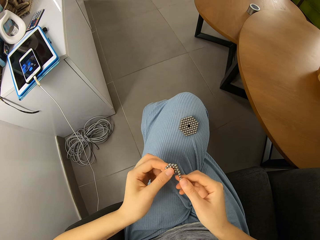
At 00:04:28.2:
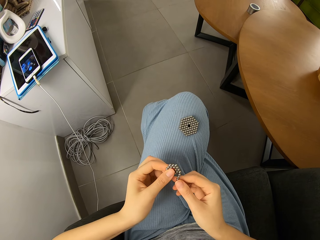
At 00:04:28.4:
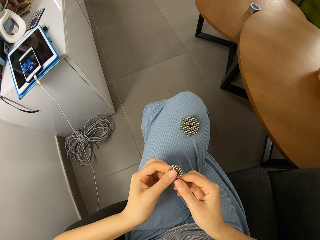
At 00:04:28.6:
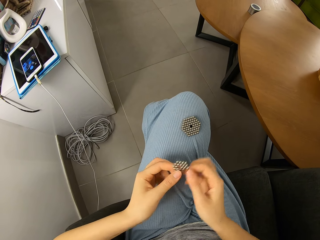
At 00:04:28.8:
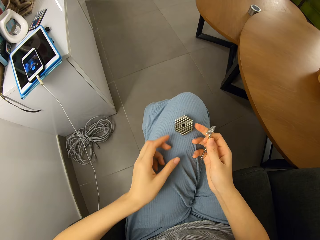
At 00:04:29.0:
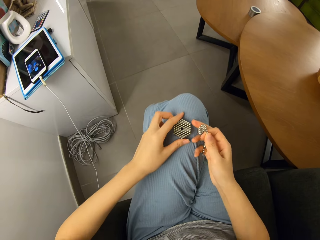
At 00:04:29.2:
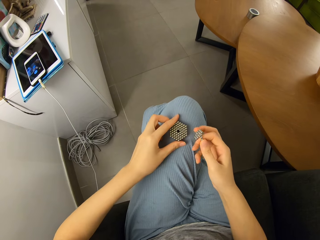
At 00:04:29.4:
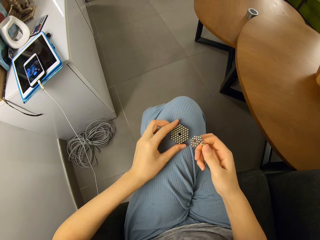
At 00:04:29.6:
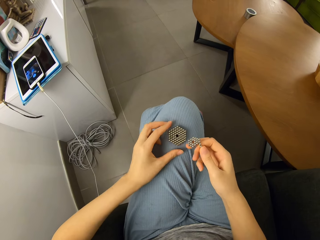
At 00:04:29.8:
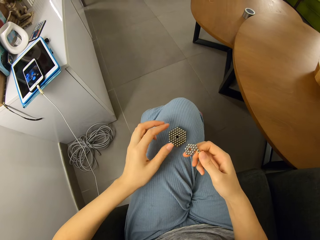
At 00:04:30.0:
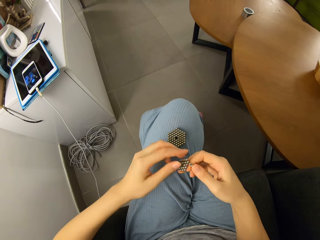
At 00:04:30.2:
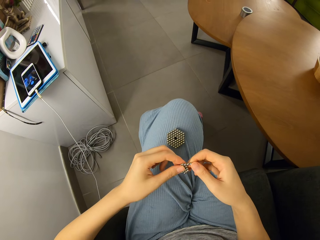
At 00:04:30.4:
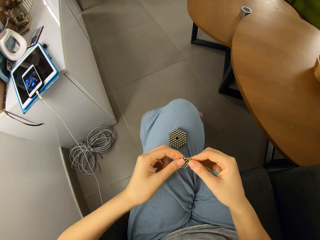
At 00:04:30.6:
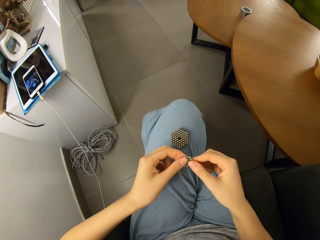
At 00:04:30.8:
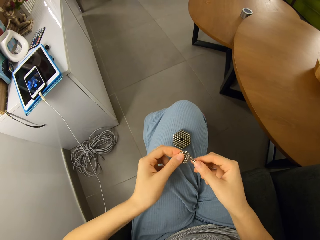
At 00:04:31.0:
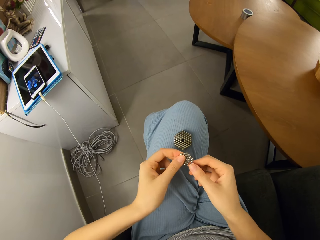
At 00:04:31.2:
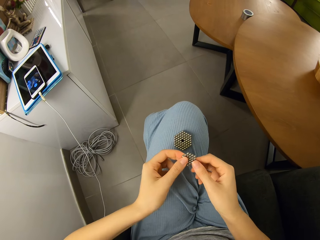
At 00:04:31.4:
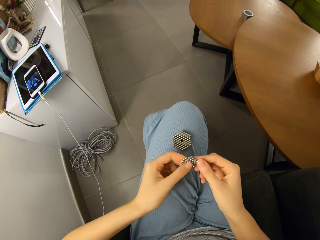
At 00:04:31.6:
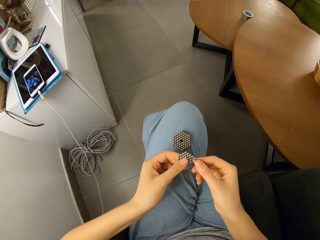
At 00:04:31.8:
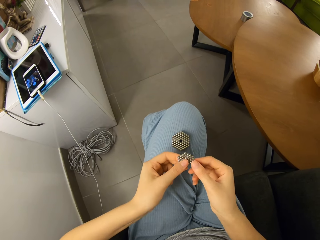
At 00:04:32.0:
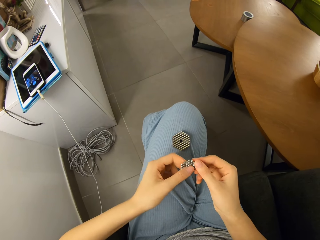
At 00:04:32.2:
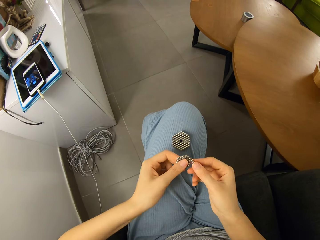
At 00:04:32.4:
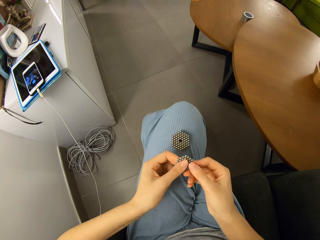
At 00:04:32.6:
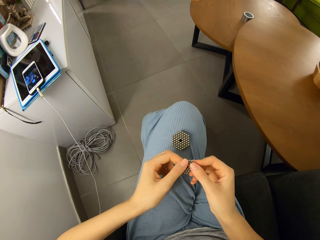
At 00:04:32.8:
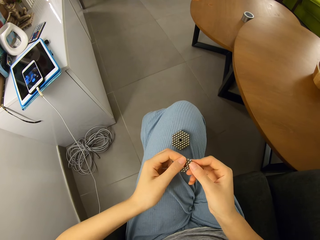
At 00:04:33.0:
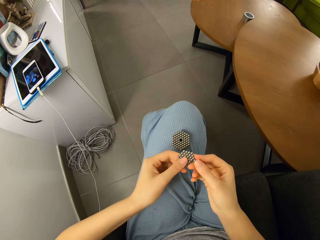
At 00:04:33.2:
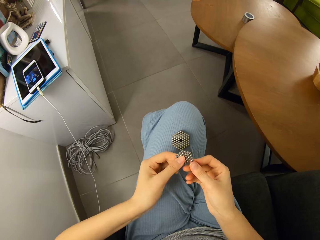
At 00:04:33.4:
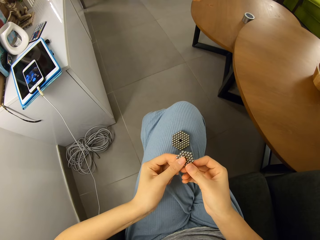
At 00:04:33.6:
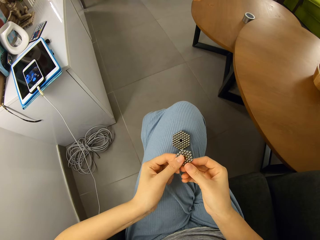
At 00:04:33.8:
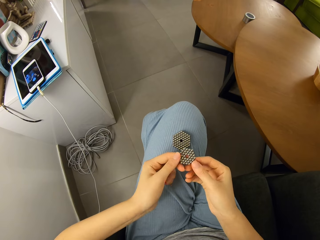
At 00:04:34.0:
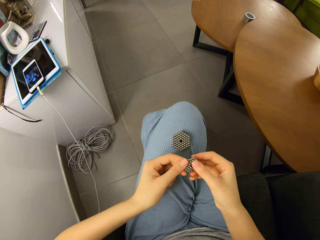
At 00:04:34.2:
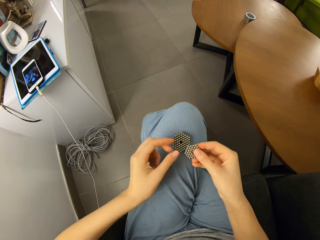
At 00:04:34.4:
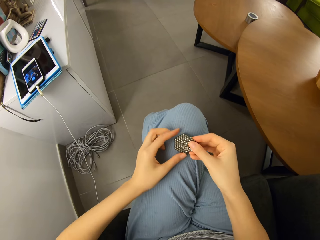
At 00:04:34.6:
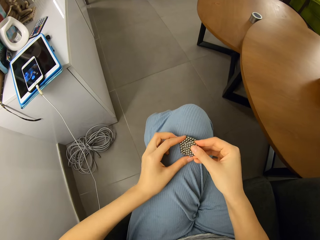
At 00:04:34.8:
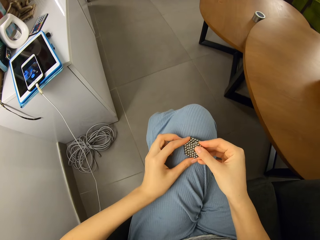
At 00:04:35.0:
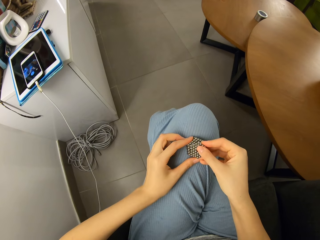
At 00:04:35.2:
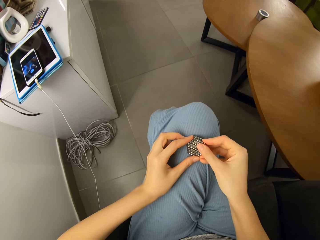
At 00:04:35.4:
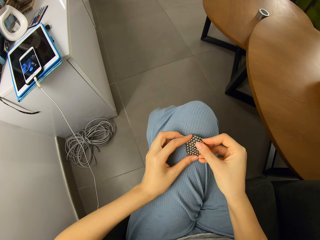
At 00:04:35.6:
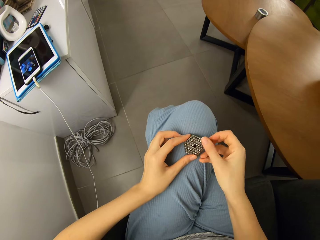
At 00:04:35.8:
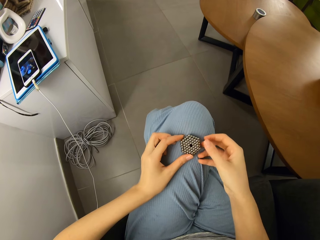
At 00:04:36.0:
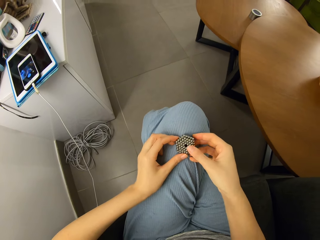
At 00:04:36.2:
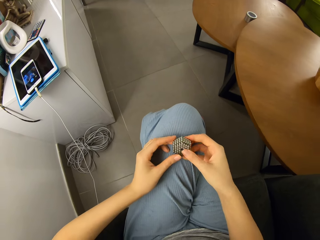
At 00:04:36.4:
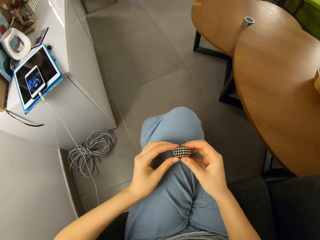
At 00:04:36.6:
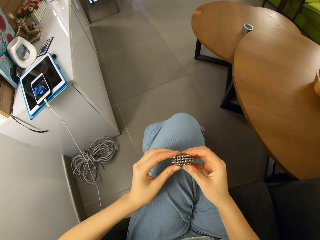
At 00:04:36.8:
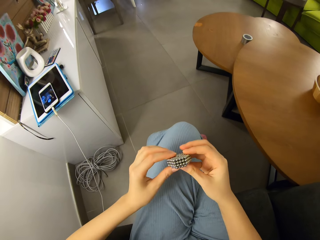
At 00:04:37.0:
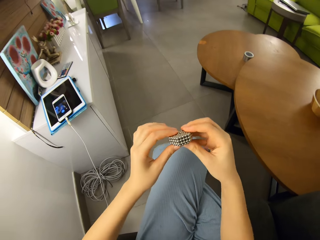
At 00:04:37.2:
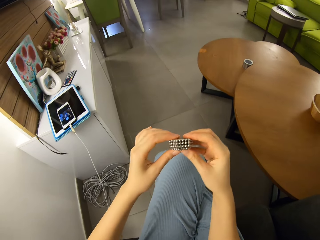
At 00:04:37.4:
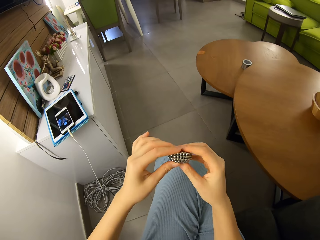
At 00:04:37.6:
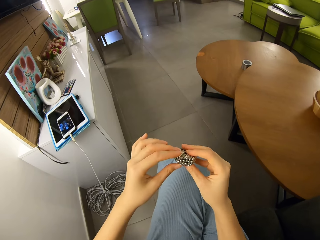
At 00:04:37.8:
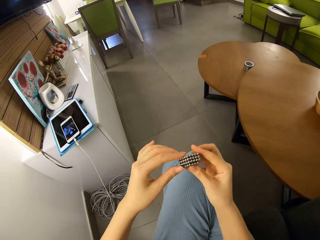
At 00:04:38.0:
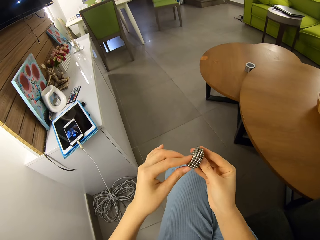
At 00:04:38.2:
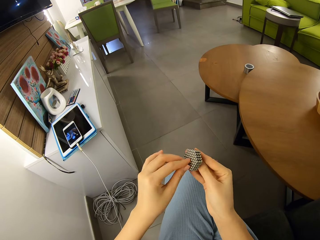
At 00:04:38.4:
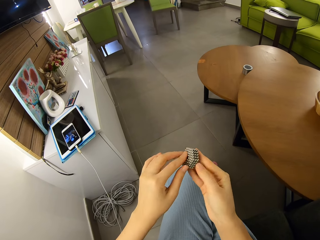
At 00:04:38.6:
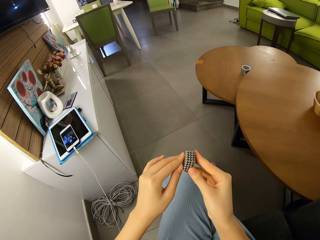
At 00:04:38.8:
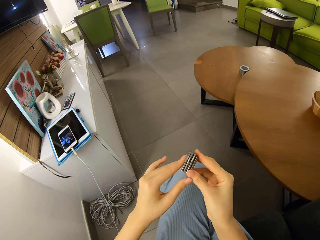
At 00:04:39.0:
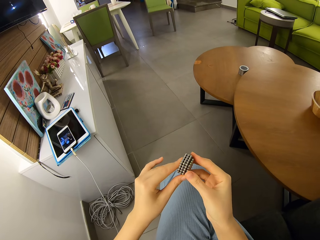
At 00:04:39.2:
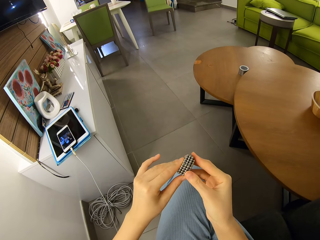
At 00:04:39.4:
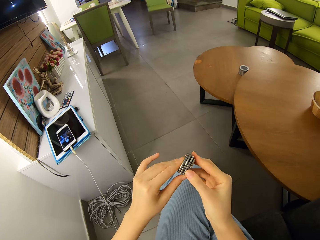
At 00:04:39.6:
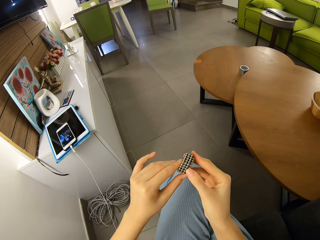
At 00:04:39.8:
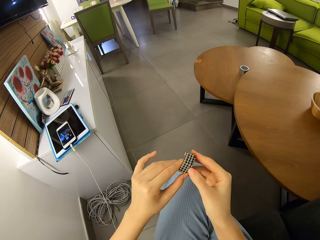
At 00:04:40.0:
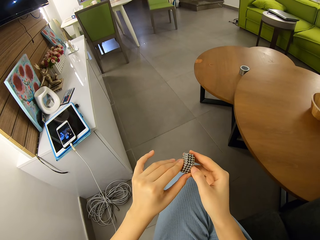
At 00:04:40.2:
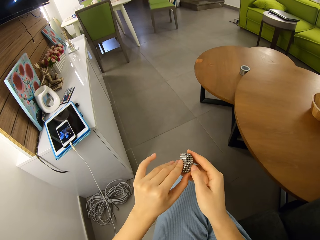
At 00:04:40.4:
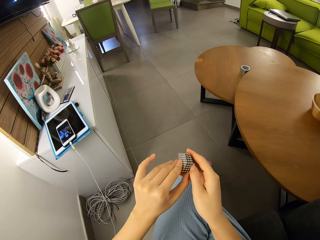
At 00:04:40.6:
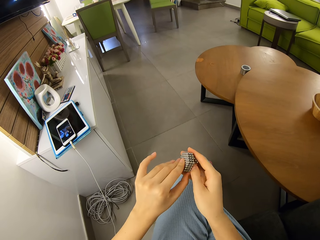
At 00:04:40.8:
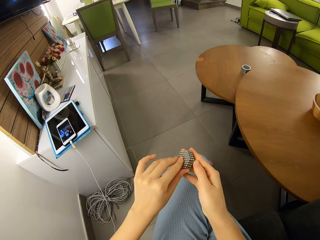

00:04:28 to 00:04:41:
The camera wearer holds a magnetic ball. They roll the magnetic ball. They join the shapes of magnetic beads together. They steer the magnetic ball.

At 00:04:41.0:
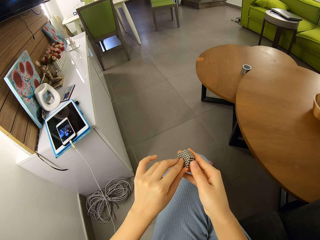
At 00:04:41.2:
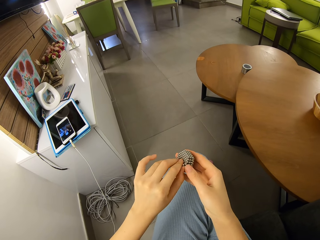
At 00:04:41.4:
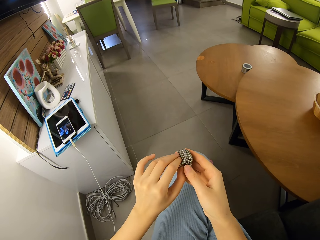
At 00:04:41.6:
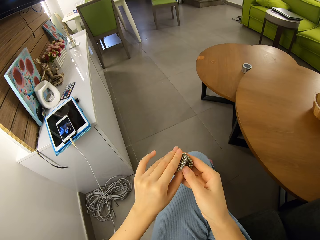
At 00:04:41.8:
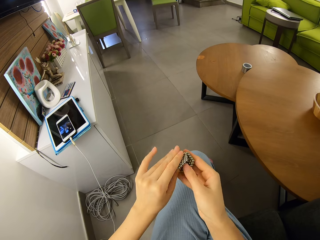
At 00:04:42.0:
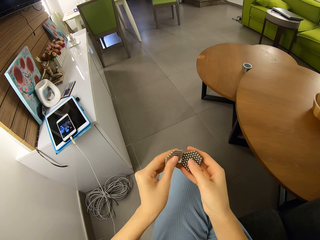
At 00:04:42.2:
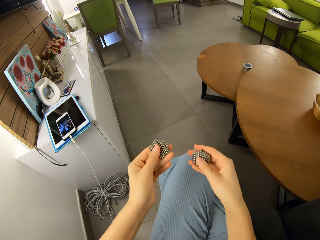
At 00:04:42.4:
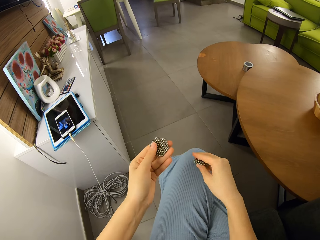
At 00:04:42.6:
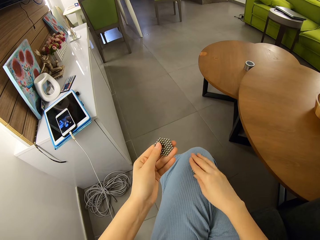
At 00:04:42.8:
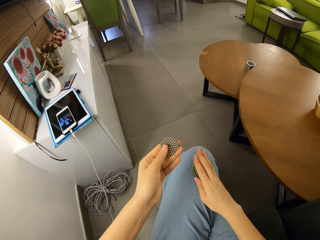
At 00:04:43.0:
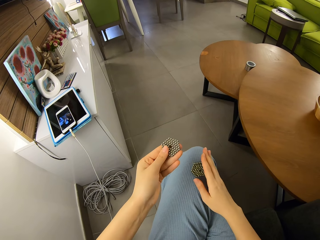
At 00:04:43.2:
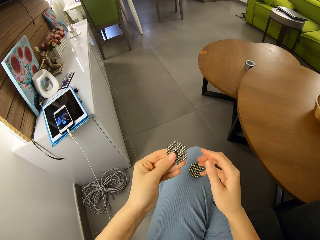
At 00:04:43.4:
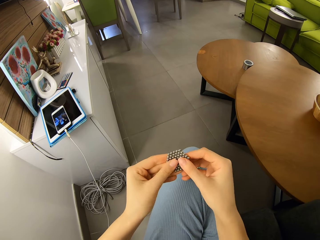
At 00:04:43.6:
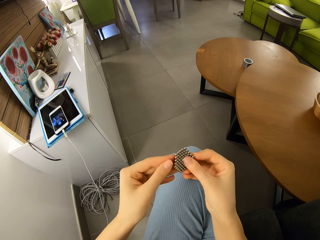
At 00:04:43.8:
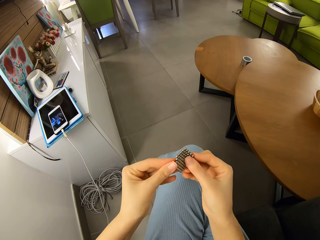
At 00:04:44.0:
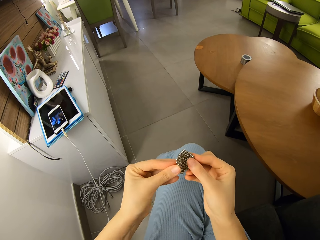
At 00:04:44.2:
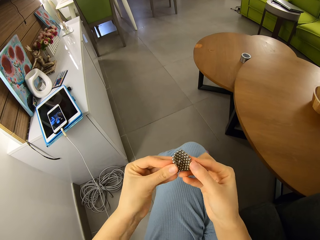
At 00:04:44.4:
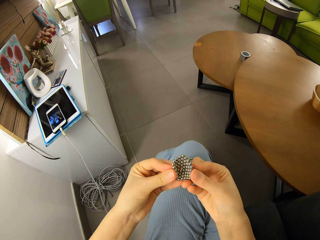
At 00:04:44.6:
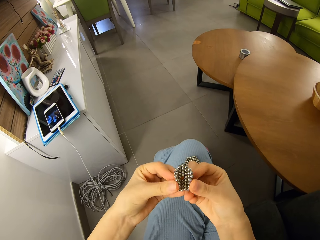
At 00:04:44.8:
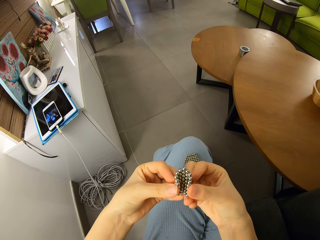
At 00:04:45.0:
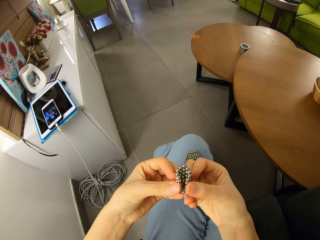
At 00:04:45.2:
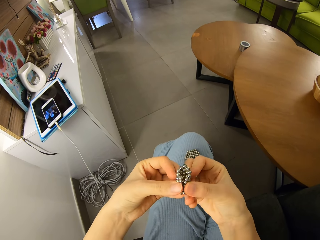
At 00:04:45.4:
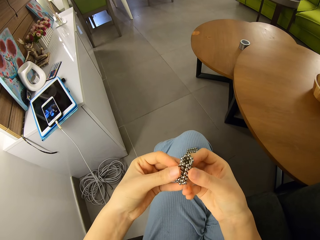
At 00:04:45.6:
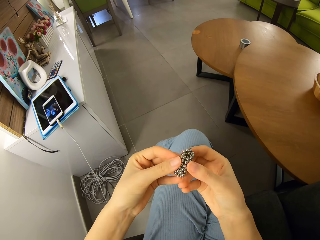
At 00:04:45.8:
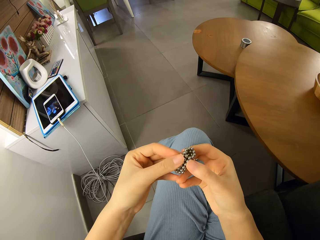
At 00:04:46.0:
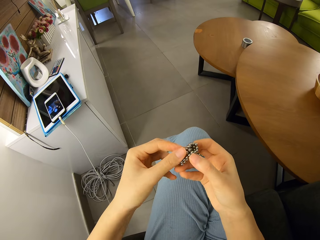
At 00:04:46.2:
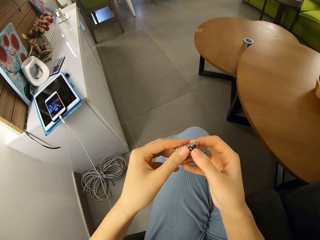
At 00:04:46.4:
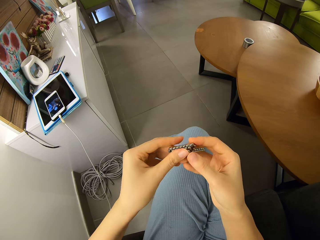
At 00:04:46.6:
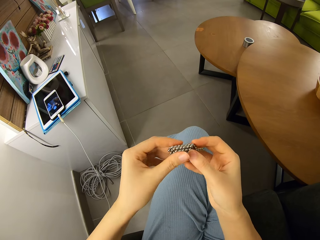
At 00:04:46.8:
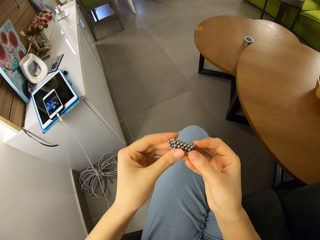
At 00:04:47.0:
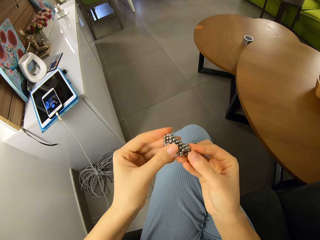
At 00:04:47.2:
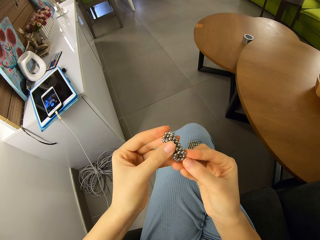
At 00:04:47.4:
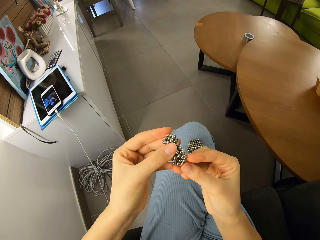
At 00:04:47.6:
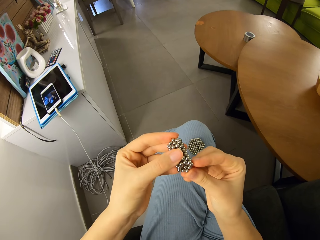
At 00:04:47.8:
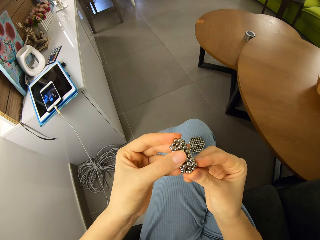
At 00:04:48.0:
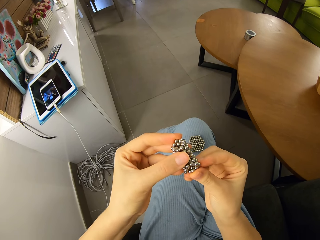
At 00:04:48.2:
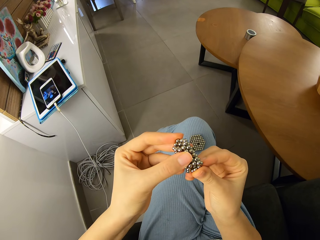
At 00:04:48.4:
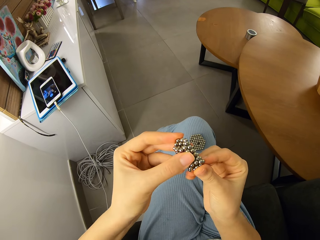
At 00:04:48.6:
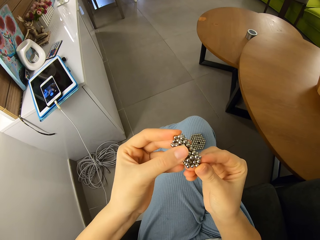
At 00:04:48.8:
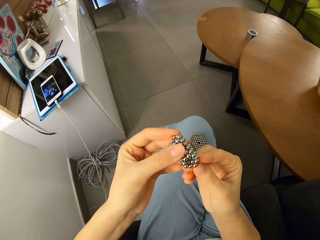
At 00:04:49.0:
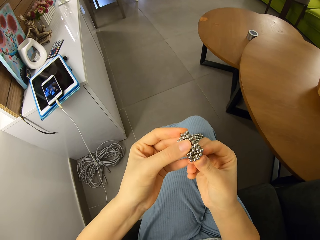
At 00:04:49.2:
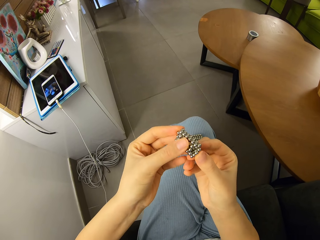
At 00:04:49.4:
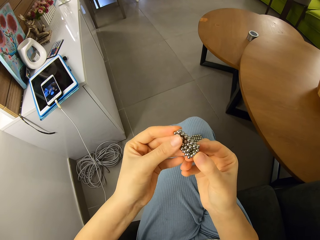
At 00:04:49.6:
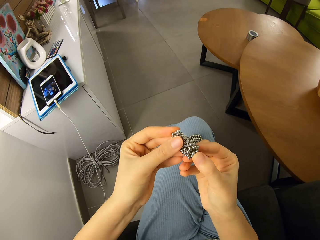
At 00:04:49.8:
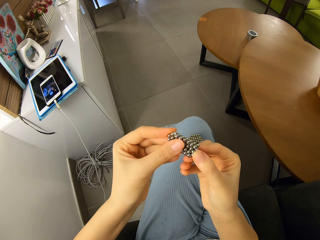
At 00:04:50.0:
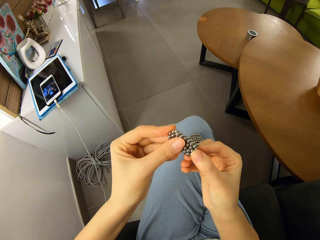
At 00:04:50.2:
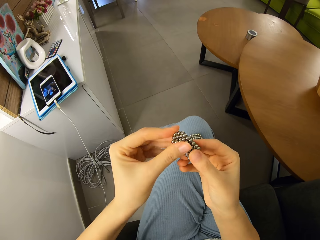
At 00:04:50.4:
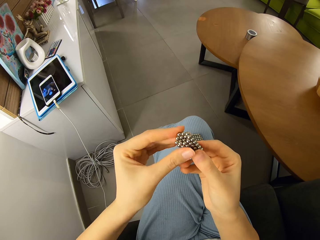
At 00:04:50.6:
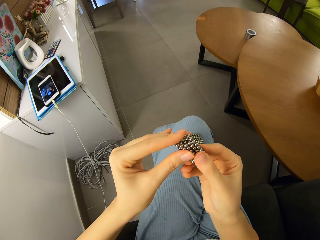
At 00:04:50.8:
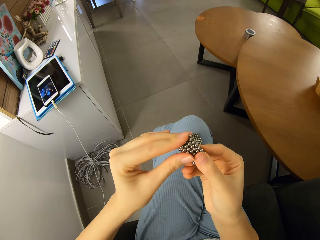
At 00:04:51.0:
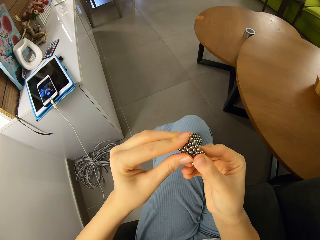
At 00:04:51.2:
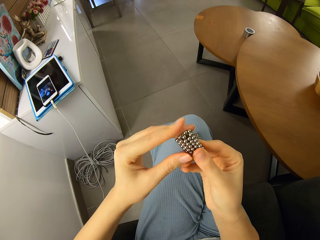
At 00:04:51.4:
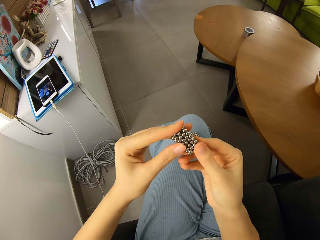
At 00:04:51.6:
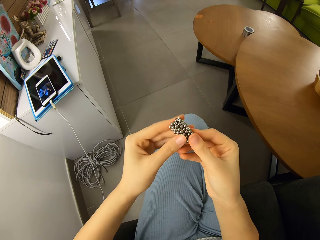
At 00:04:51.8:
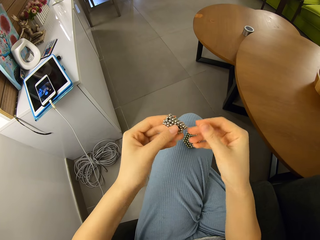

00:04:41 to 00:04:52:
The camera wearer detaches a shape from the collection of shapes. They fold the magnetic bead shape.
